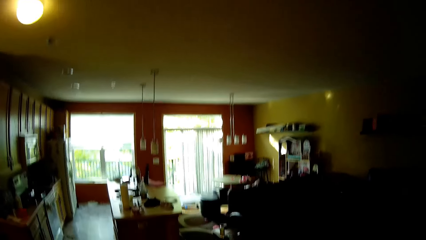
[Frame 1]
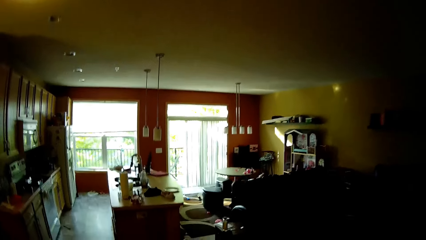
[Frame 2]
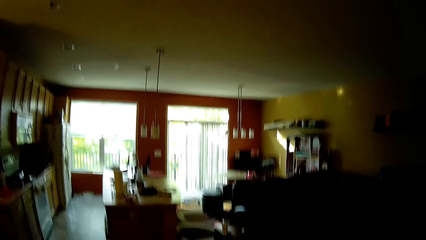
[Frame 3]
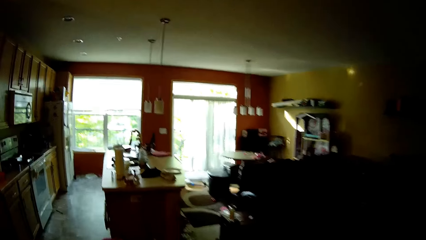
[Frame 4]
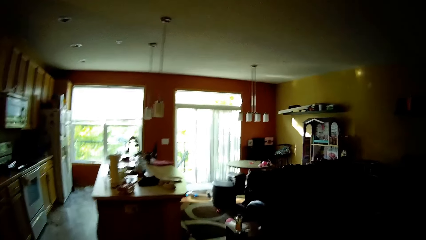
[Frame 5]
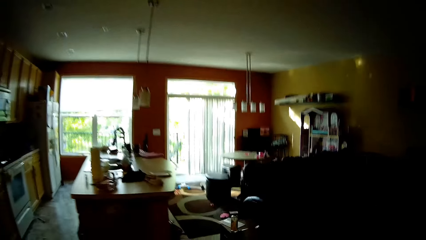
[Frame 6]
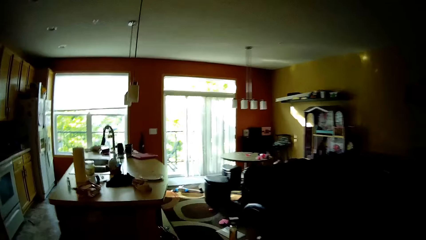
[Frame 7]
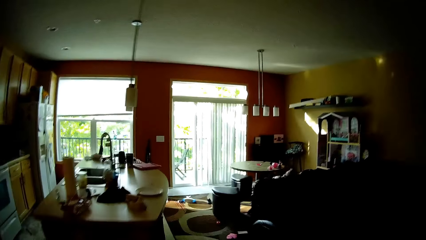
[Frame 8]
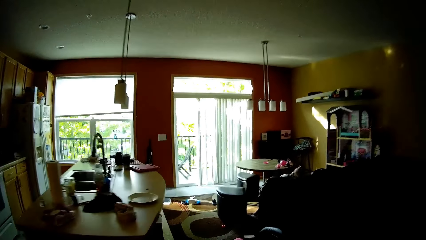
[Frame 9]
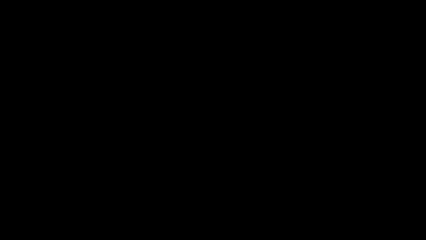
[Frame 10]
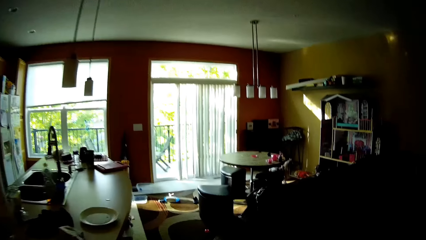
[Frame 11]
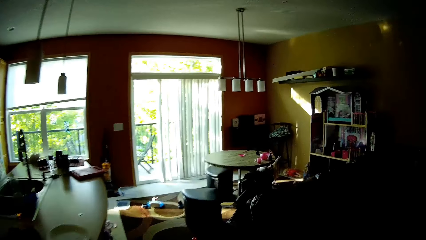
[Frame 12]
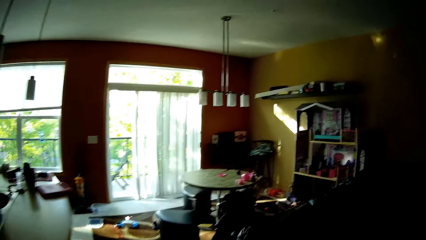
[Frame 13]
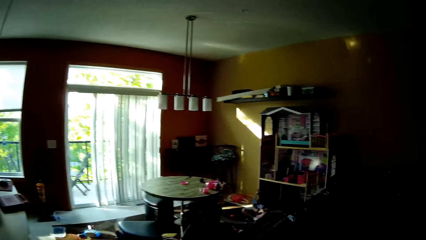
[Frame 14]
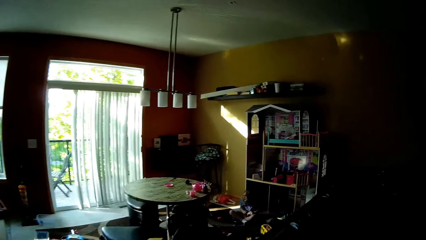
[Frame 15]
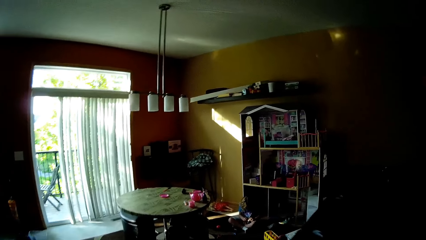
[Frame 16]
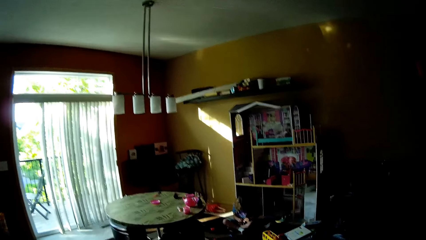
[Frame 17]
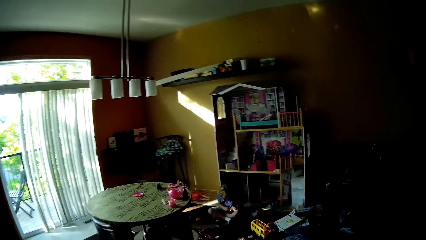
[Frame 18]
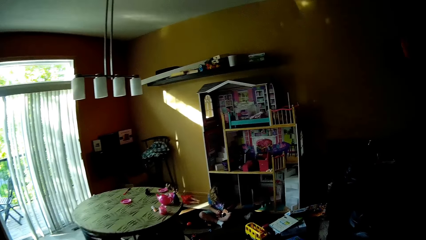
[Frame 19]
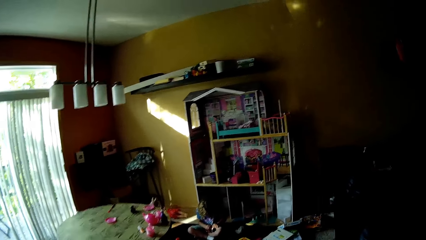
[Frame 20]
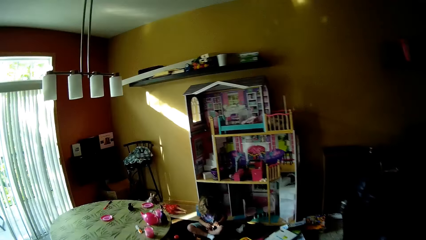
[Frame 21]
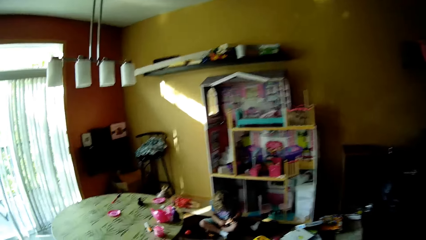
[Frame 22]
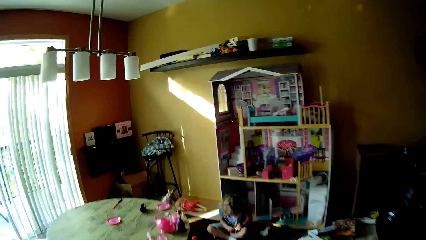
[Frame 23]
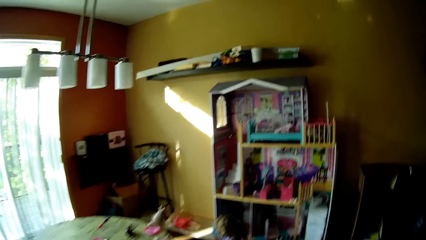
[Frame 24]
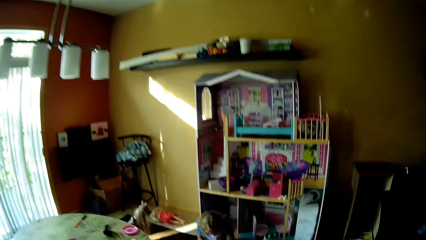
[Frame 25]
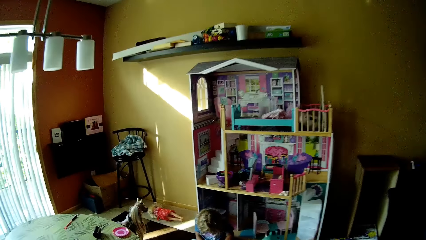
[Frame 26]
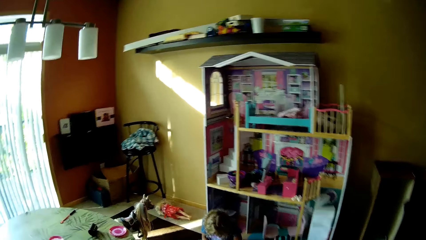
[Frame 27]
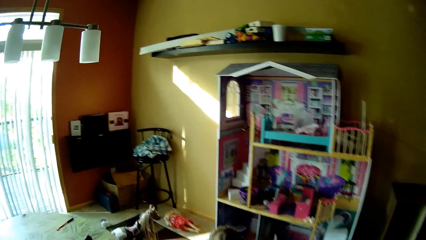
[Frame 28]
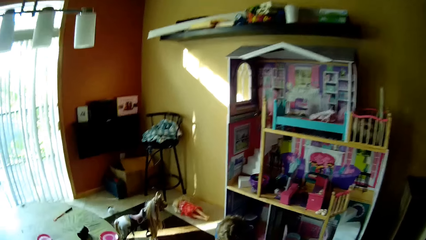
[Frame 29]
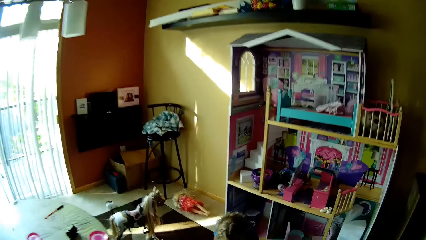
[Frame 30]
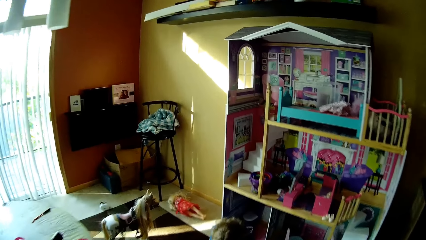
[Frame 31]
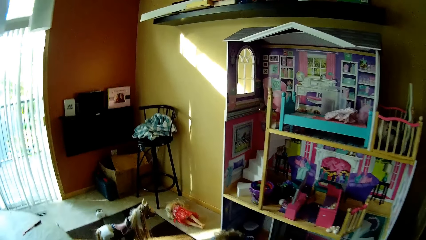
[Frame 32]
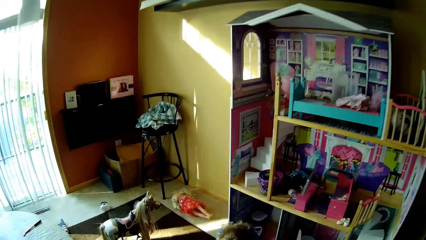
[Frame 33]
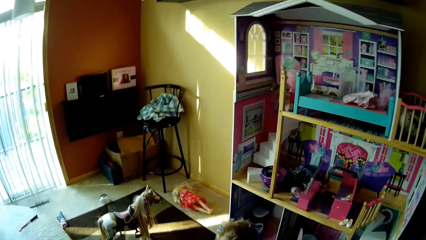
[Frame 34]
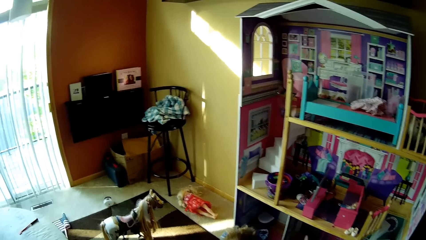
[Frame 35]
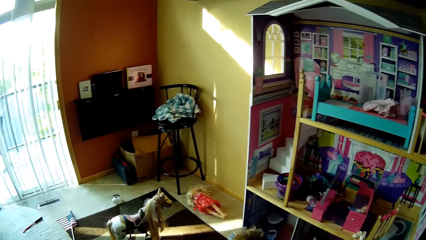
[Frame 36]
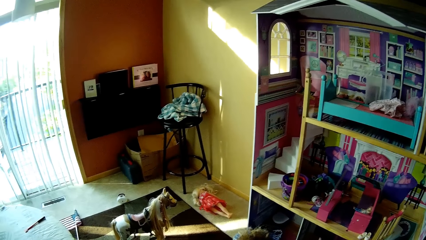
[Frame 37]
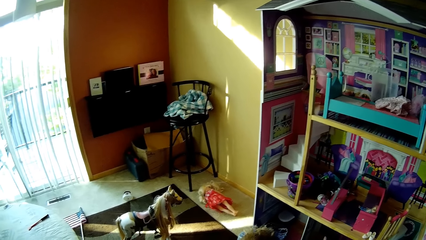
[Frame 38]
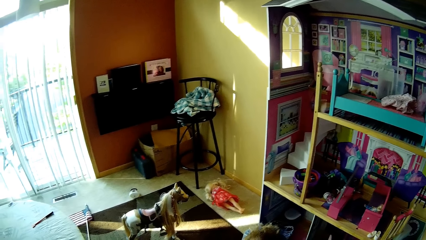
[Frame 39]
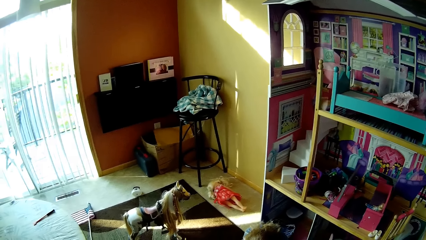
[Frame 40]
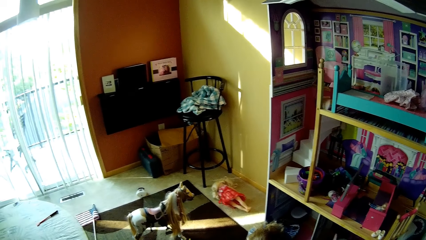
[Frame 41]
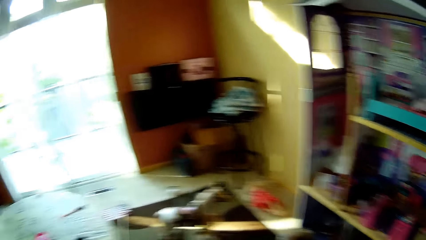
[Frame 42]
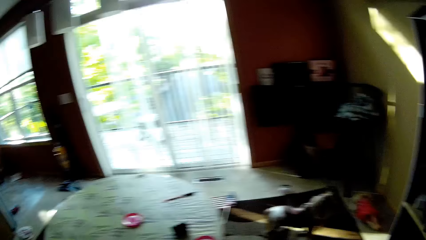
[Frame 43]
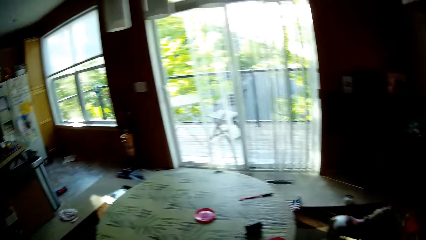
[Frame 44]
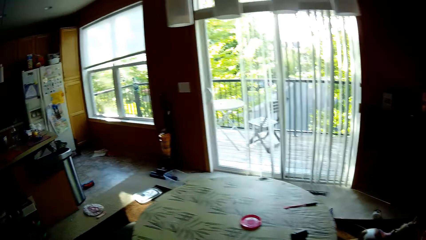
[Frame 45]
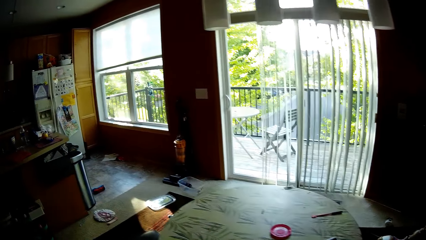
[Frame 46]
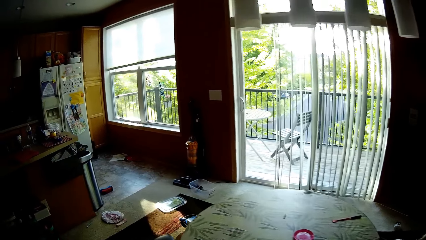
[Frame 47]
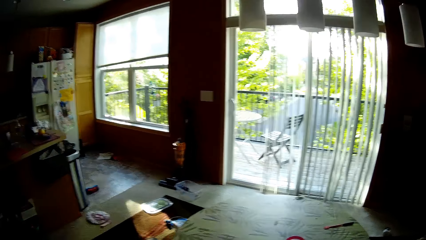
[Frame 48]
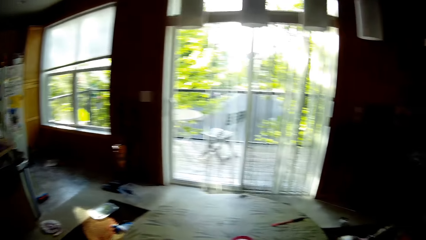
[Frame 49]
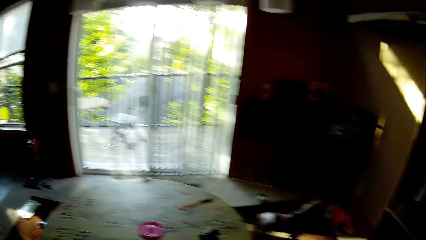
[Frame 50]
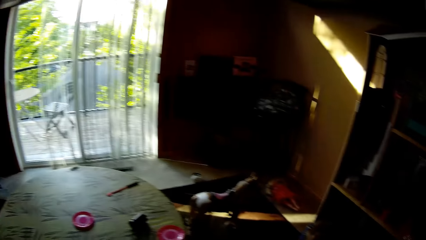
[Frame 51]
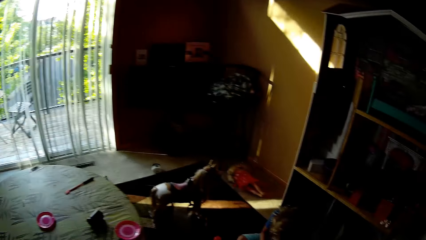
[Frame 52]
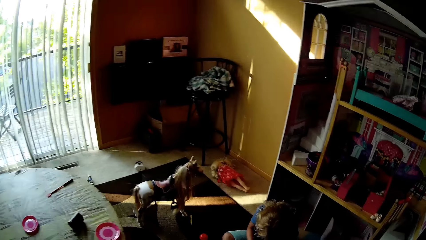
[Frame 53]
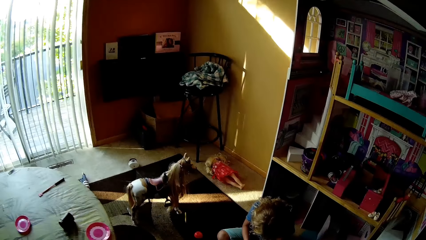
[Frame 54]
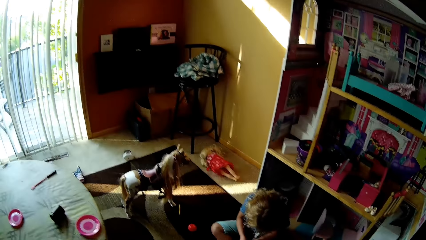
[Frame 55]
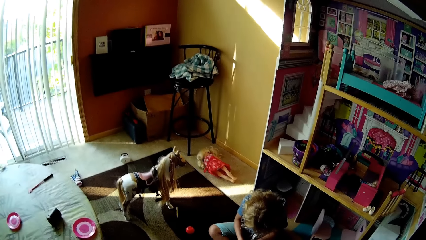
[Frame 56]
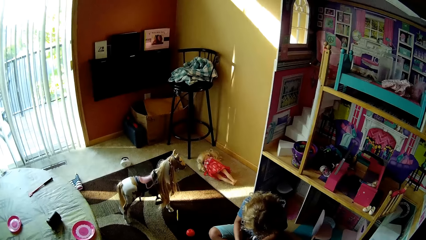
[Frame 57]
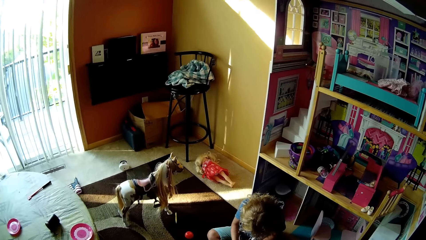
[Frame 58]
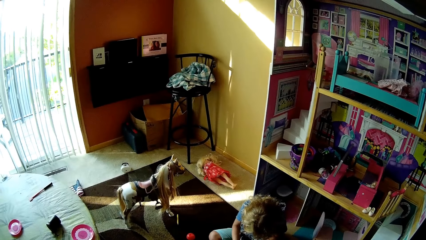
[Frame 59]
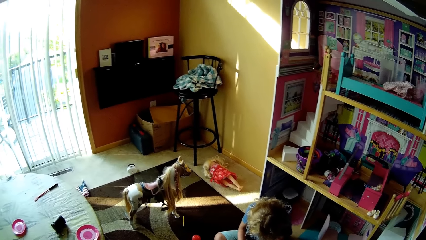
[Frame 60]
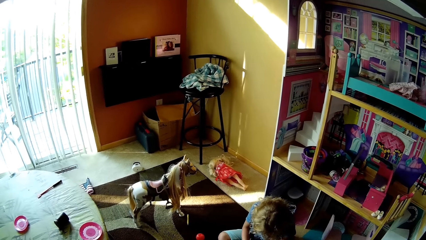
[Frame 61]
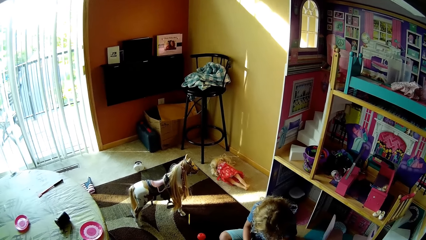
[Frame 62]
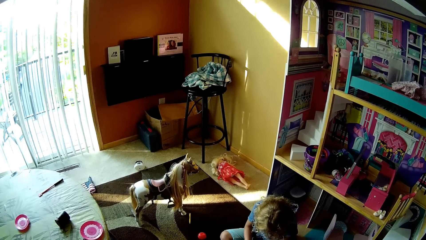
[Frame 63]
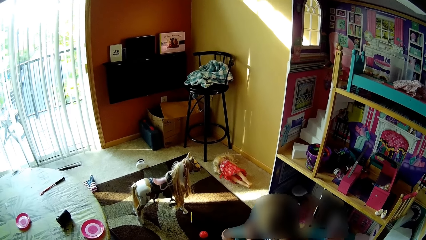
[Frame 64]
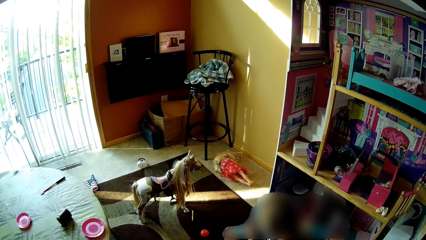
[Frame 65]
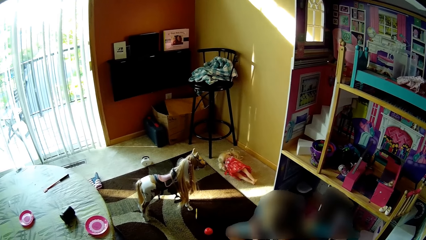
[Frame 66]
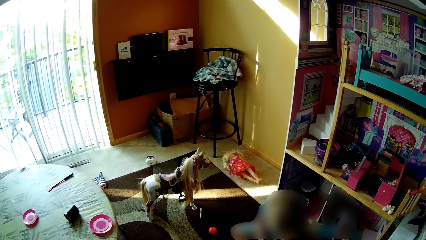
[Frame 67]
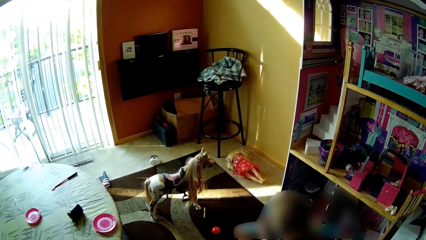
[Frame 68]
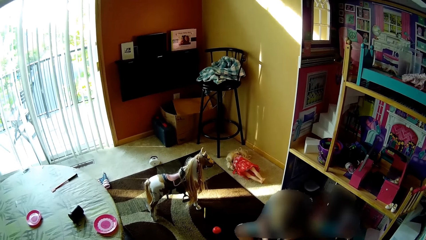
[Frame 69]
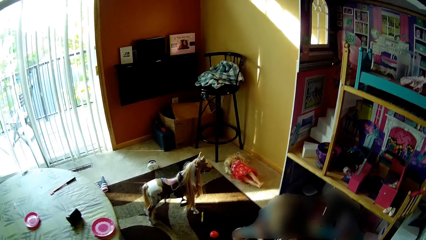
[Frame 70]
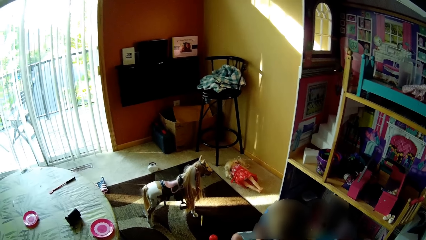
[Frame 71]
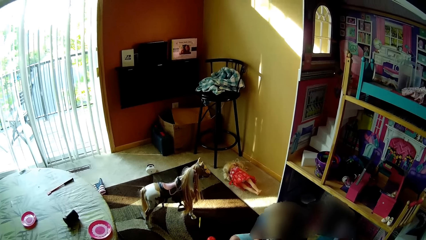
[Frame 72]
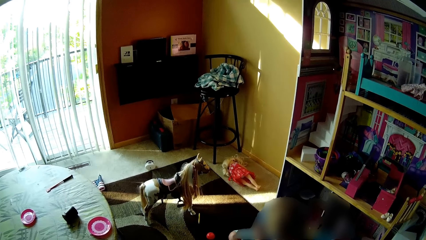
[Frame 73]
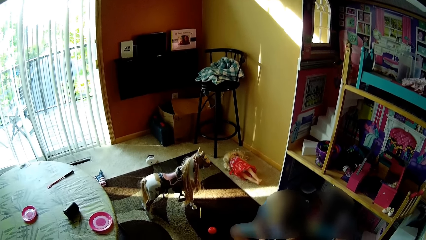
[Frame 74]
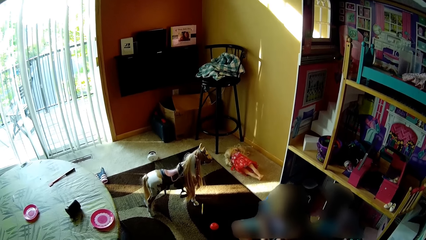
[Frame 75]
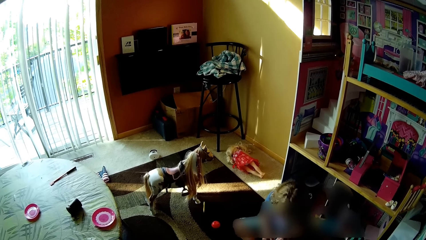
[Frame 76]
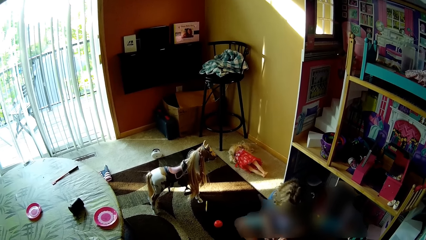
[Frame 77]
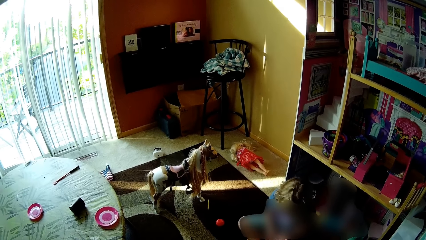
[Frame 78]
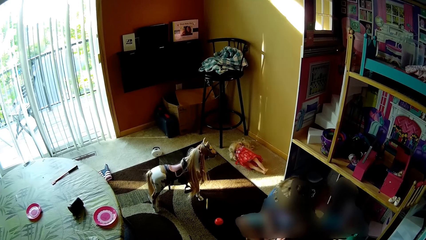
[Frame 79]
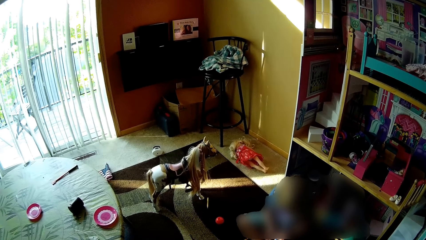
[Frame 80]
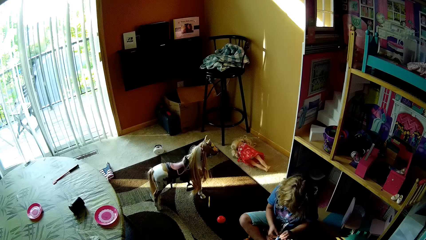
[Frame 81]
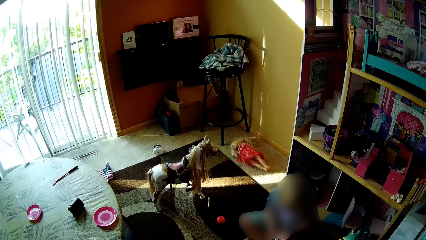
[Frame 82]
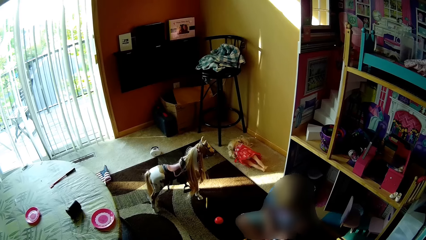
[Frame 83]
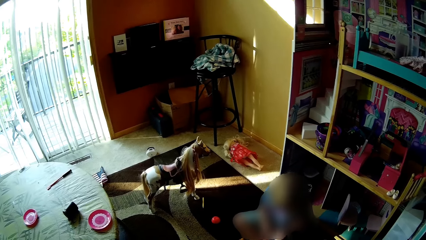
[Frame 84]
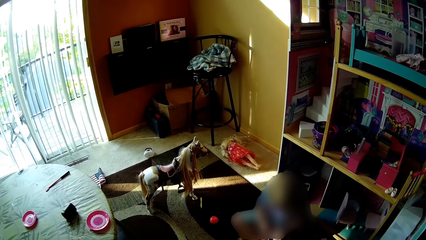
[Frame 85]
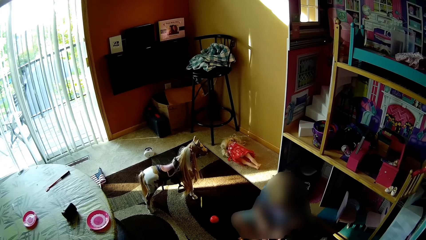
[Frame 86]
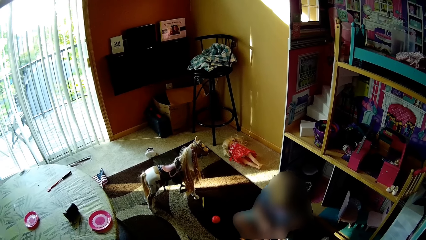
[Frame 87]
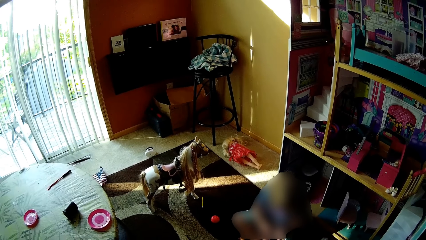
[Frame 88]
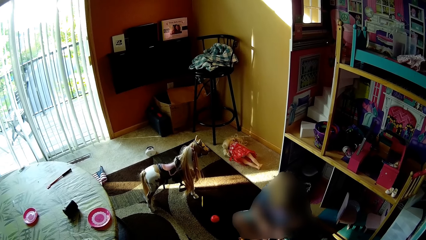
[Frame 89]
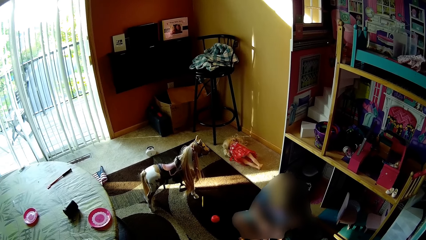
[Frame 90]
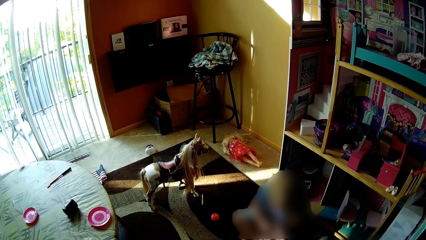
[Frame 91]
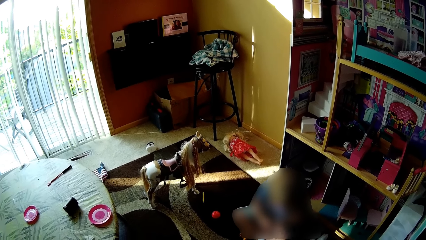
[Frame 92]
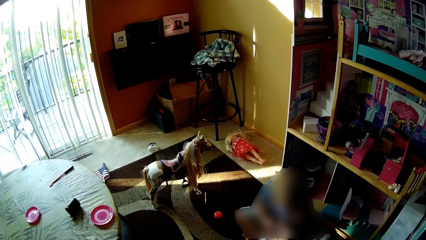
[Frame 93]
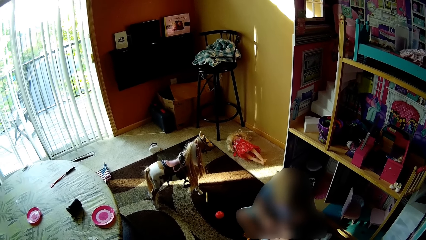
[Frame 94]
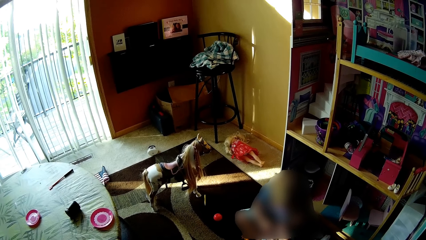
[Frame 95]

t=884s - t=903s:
The camera wearer walks to the child. The child talks to the camera wearer. The camera wearer talks to the child. They talk to the child again. They stare around.
